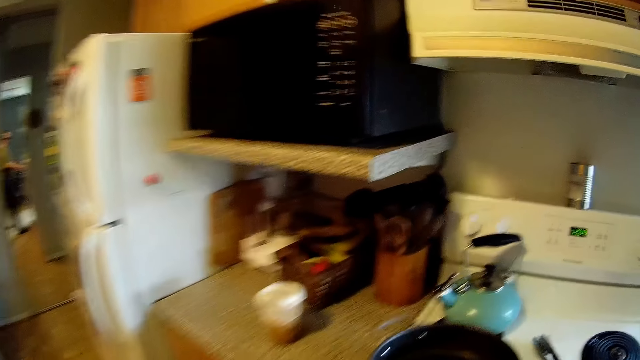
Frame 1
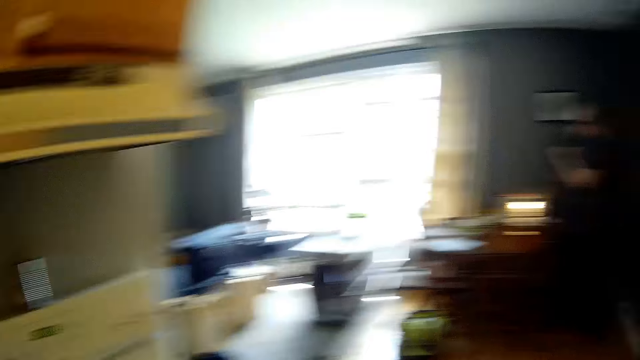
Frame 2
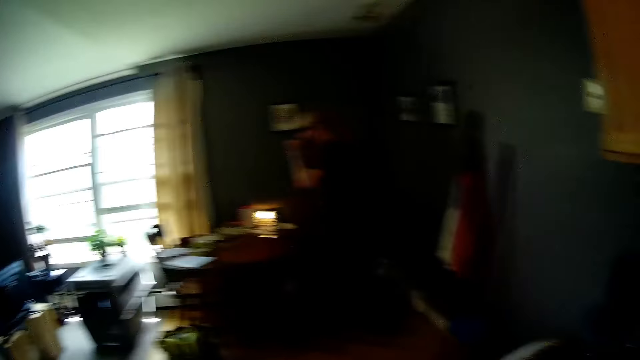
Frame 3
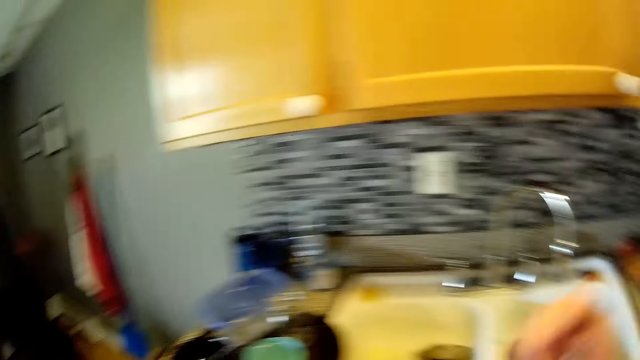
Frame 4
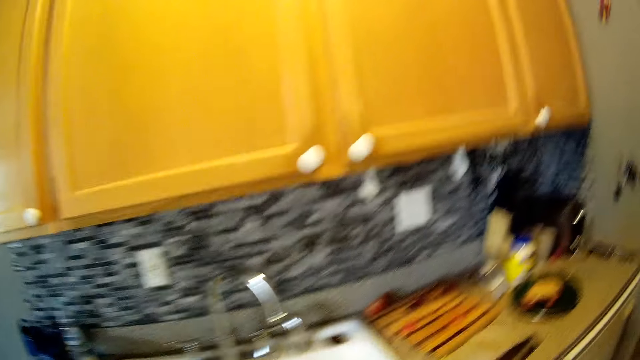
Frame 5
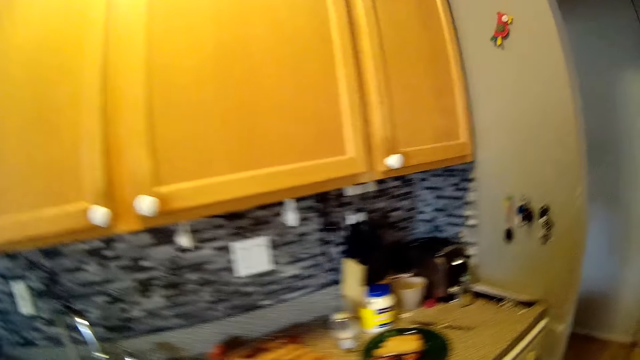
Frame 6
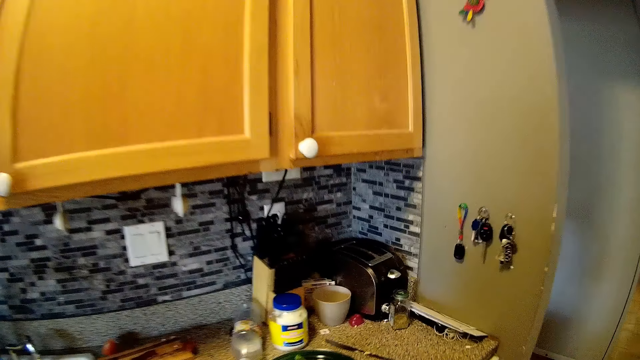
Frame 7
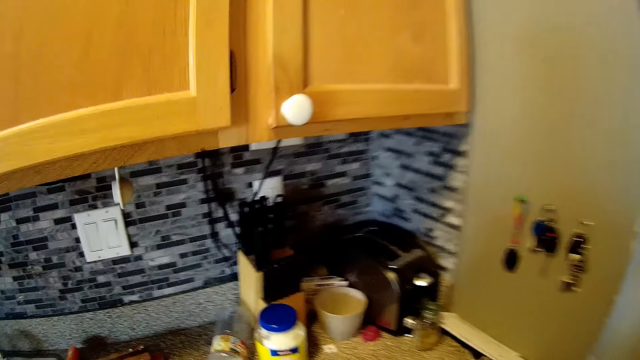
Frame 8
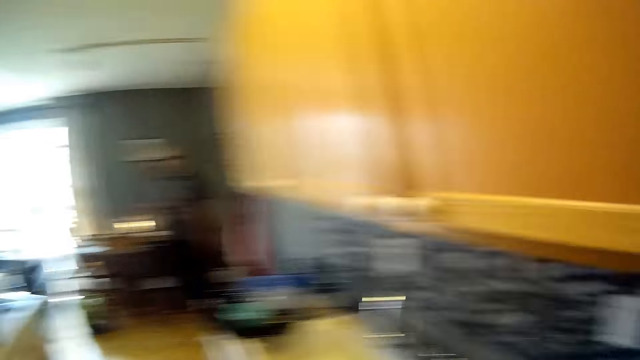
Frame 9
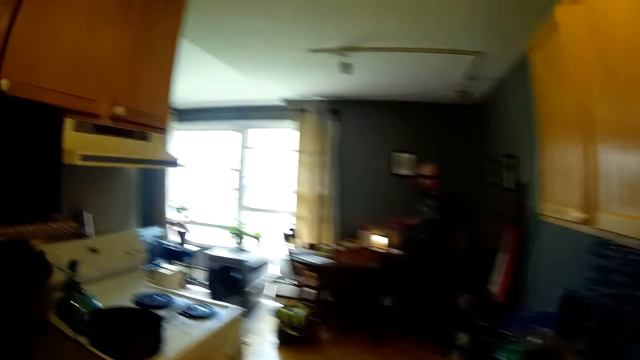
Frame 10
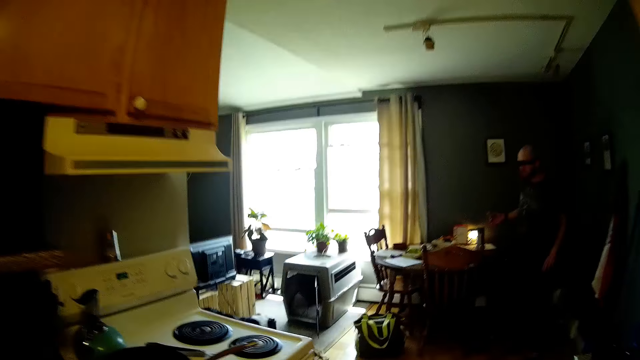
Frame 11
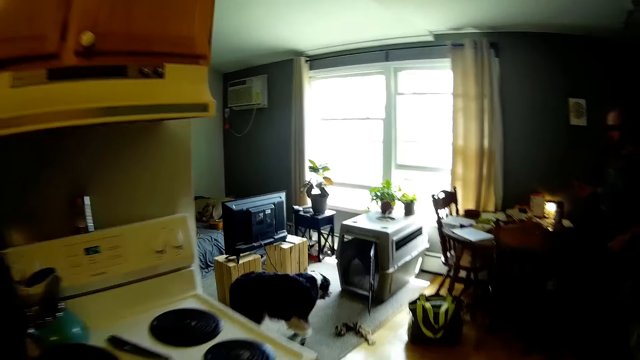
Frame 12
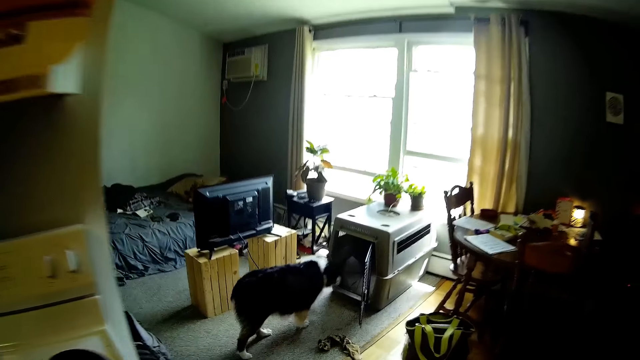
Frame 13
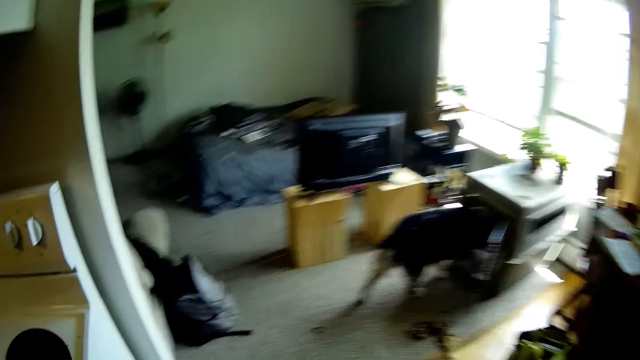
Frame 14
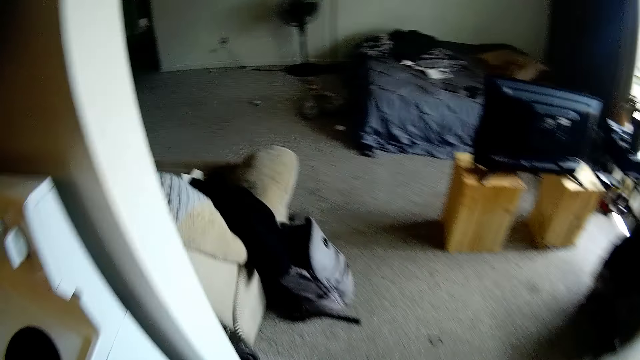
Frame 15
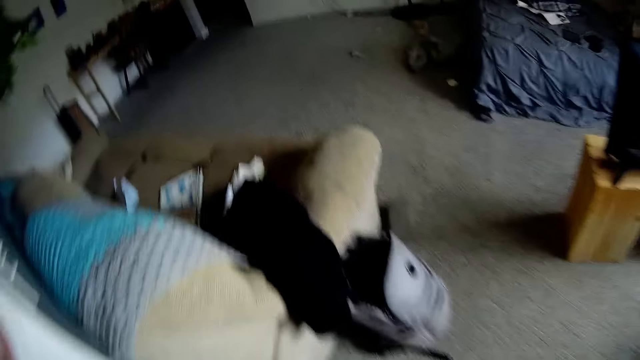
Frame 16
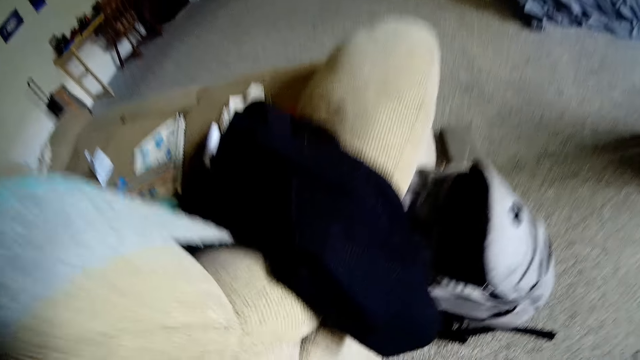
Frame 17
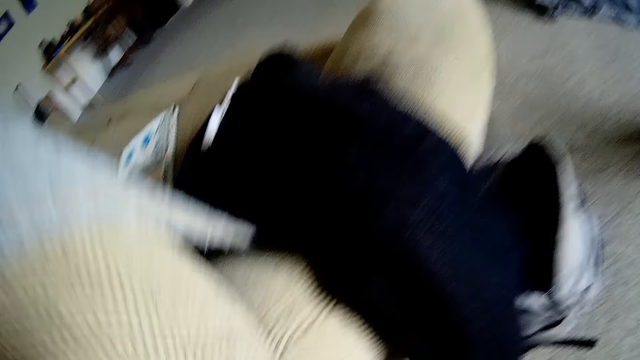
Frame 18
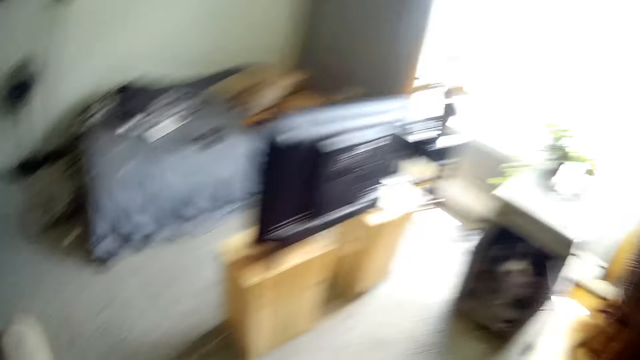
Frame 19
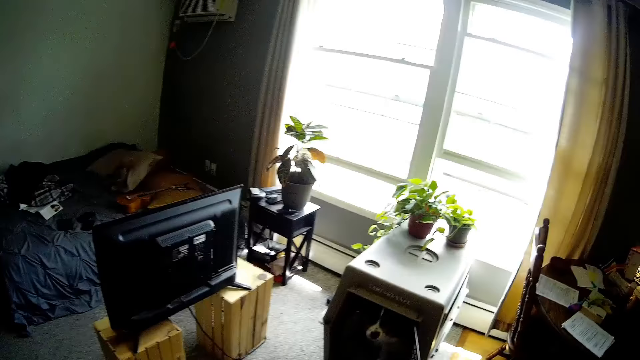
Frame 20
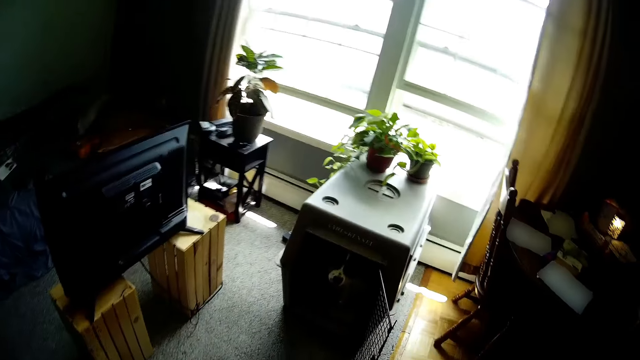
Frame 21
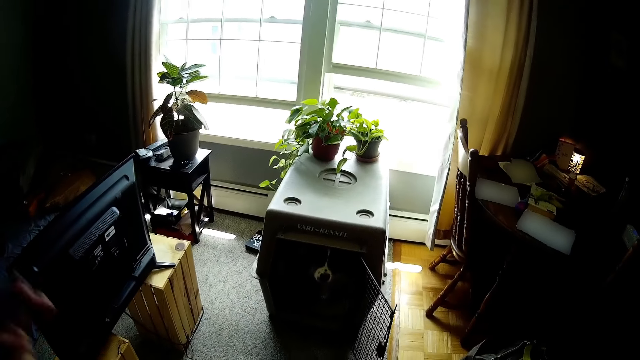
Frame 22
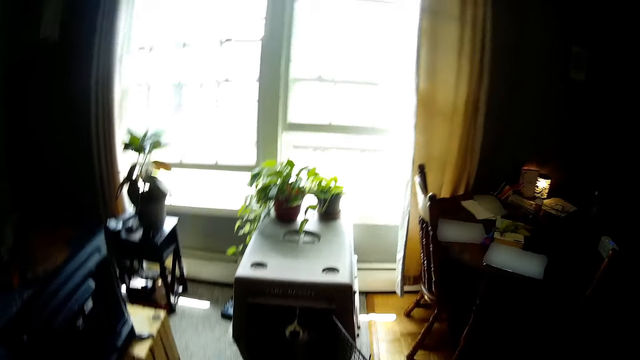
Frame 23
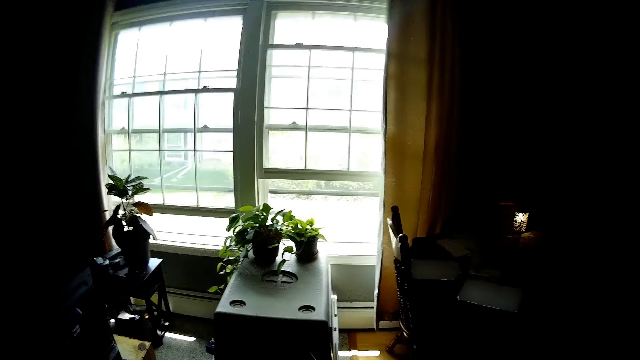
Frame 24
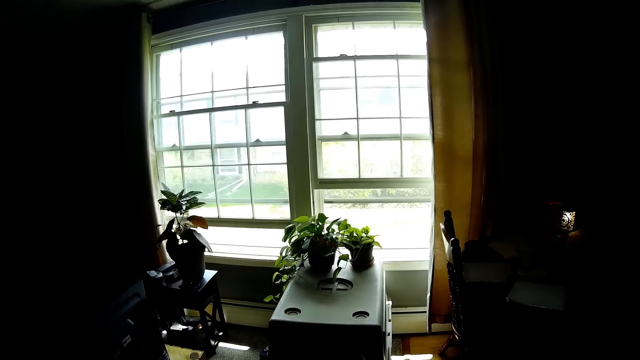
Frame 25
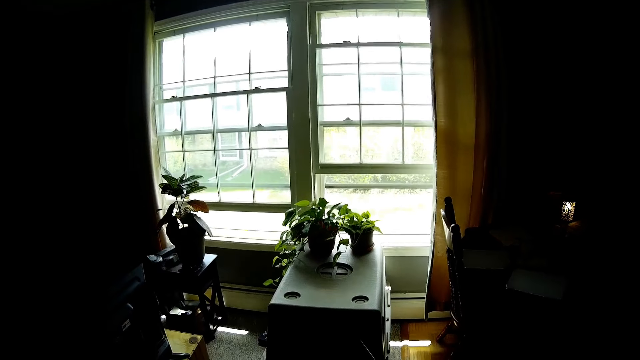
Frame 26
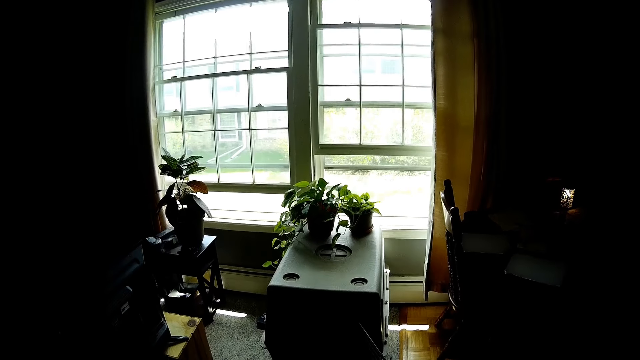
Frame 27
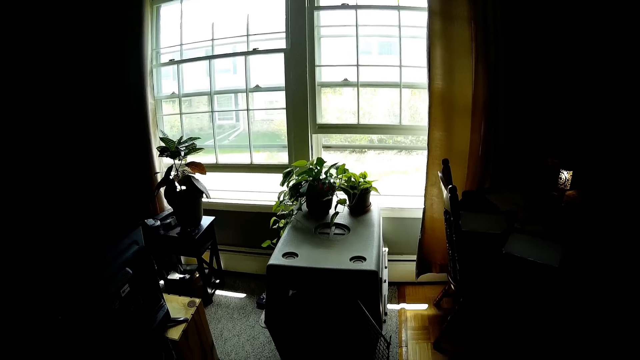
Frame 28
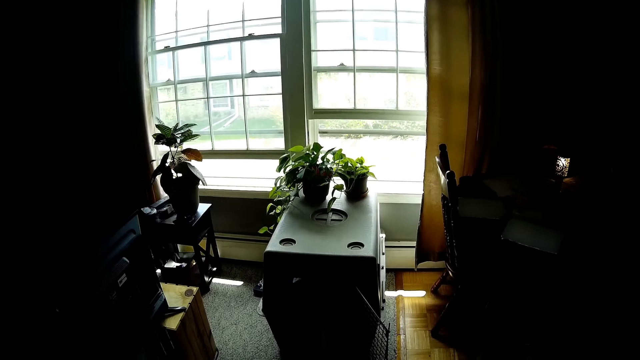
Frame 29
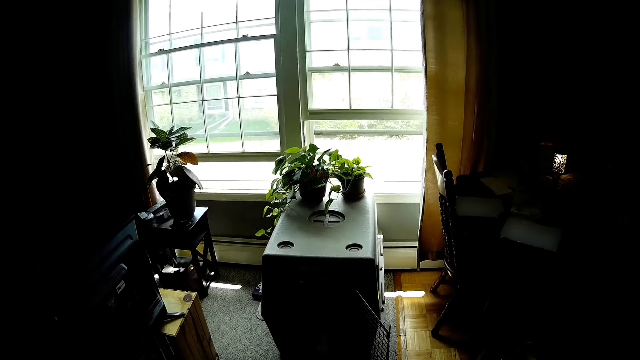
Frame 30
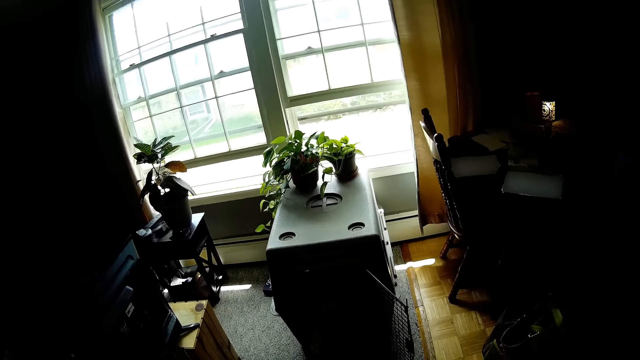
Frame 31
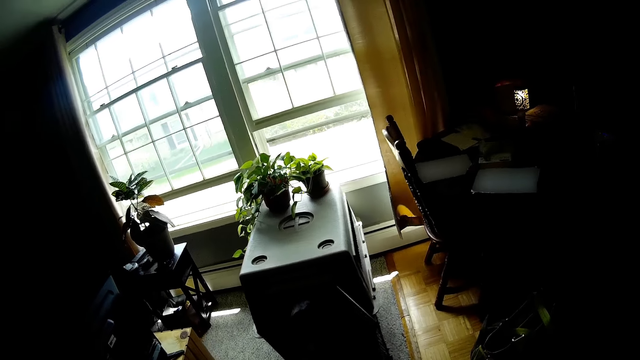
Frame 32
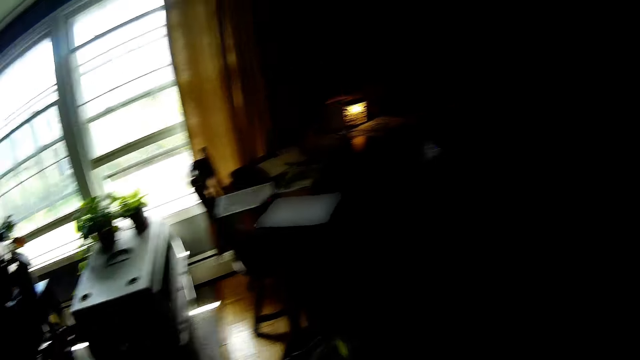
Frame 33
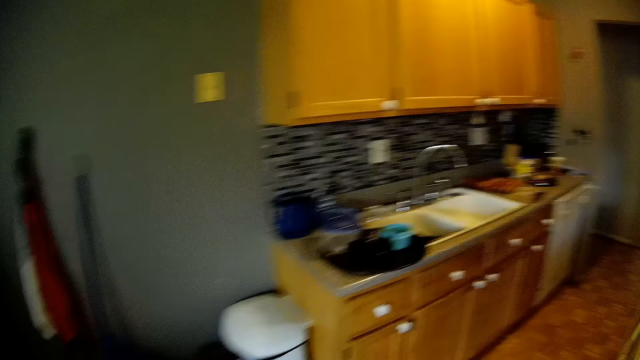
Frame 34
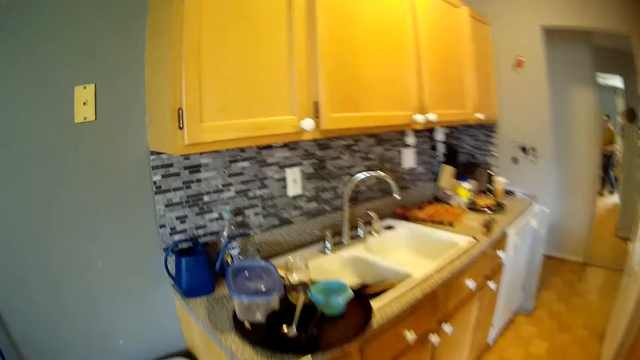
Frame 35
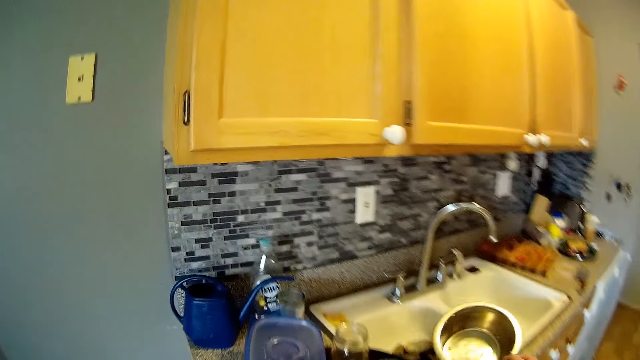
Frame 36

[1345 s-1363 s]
The camera wearer interacts with the man in the kitchen. They walk towards the sitting room. They interact with a dog in the sitting room. They walk towards the kitchen.

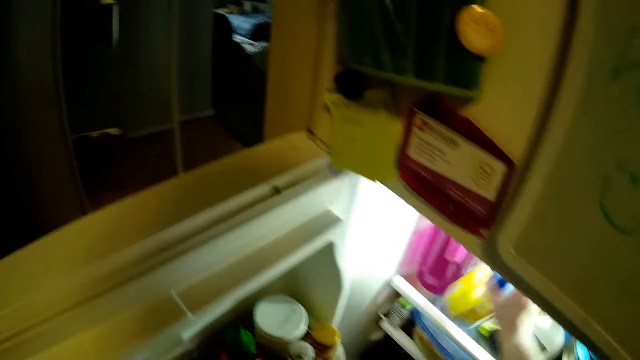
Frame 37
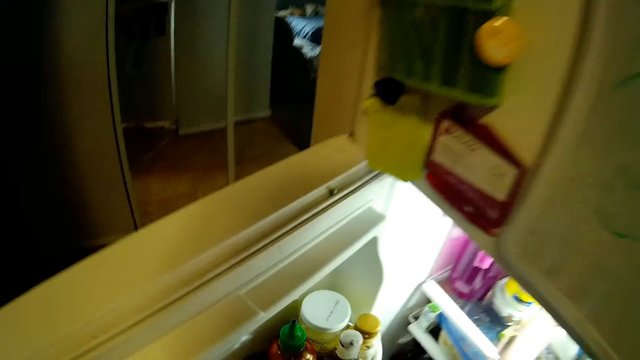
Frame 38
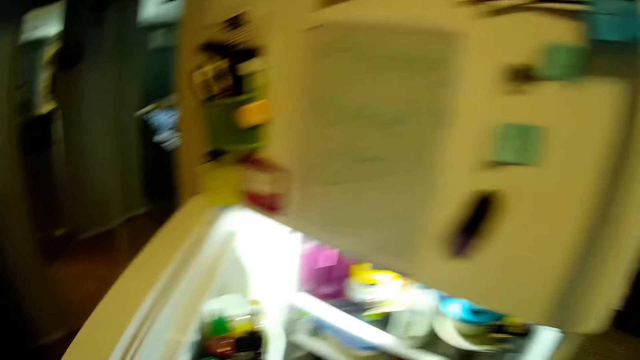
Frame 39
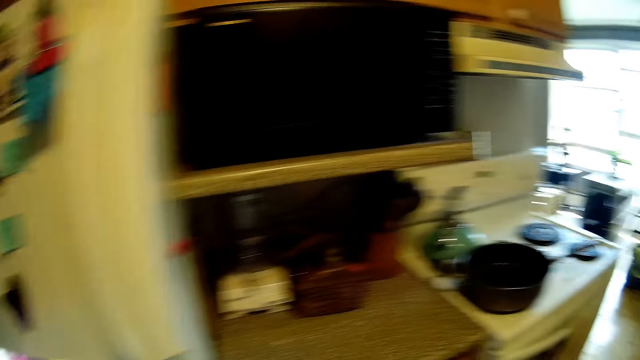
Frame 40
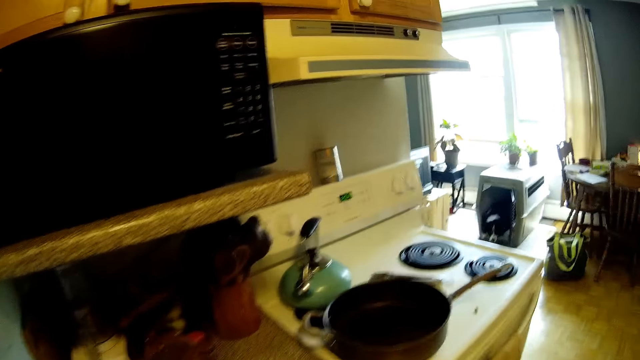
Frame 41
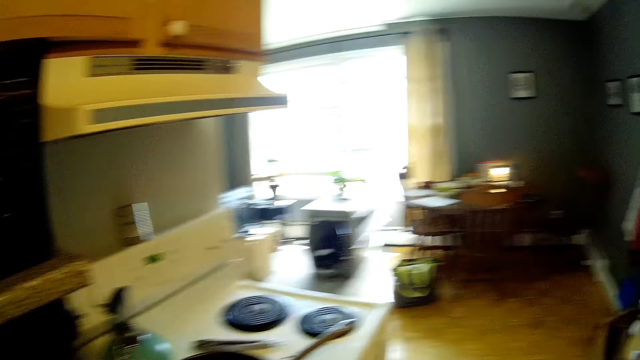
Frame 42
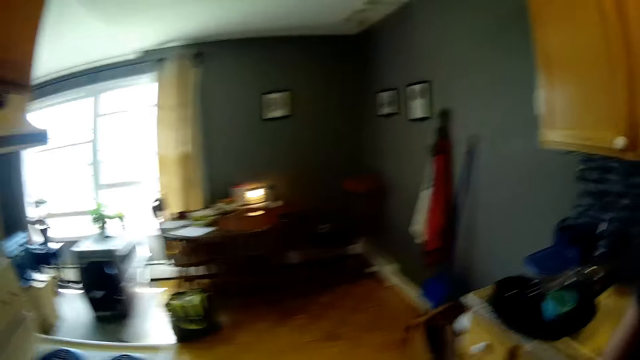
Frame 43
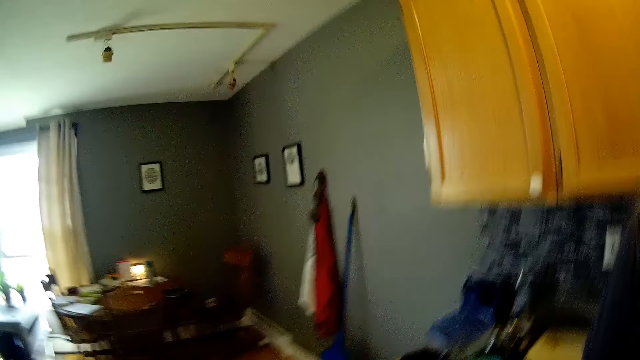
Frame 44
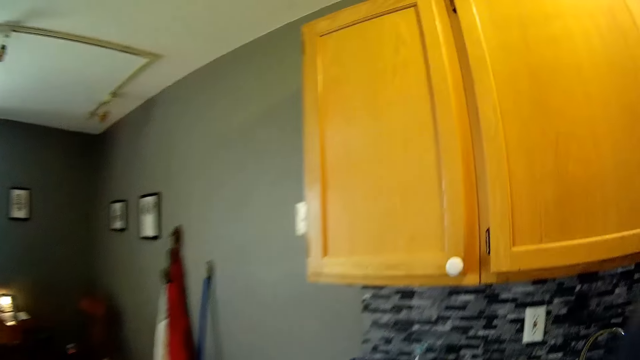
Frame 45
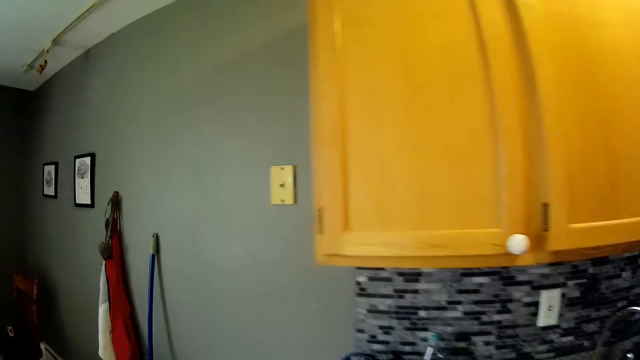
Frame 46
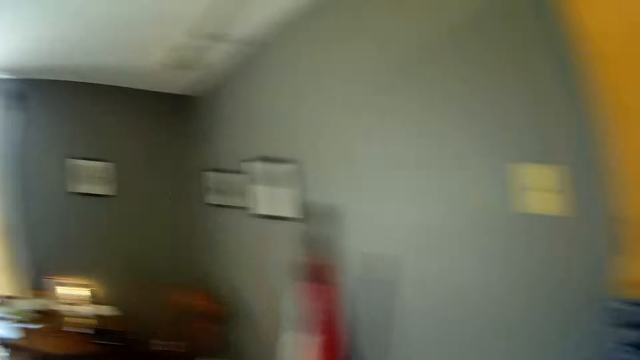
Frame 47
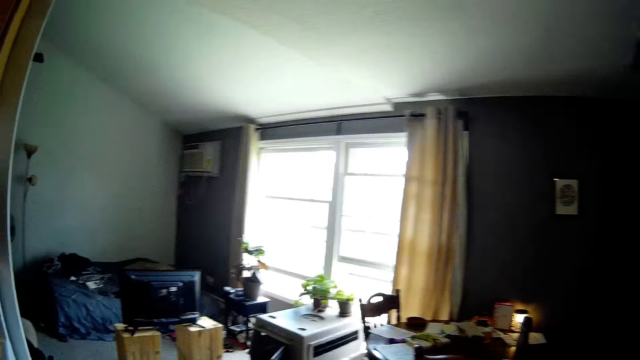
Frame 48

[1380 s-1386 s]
The camera wearer places a container in the refrigerator with her right hand. She closes the refrigerator with her left hand. She turns and walks.
